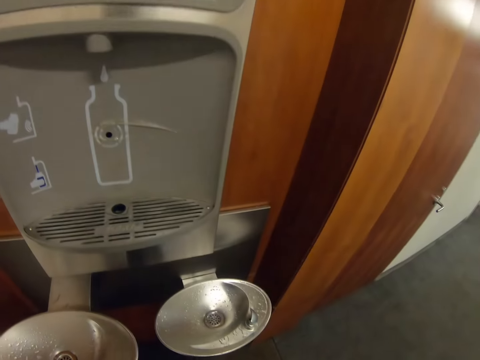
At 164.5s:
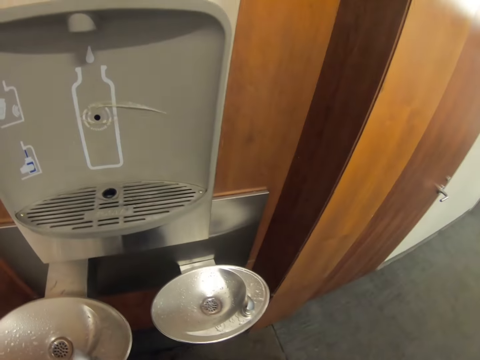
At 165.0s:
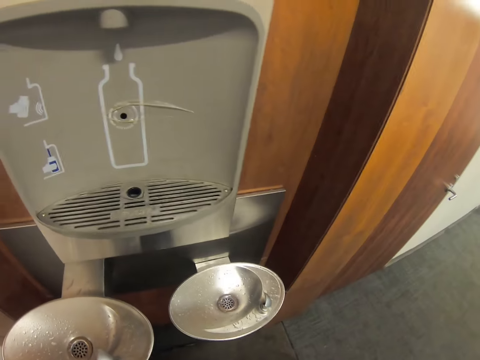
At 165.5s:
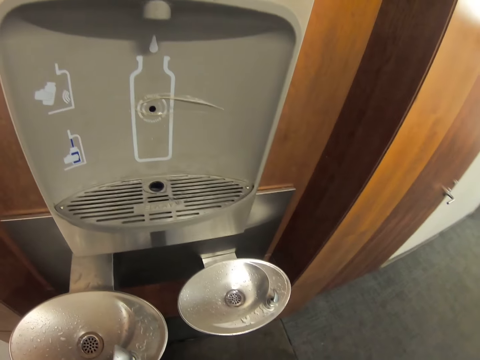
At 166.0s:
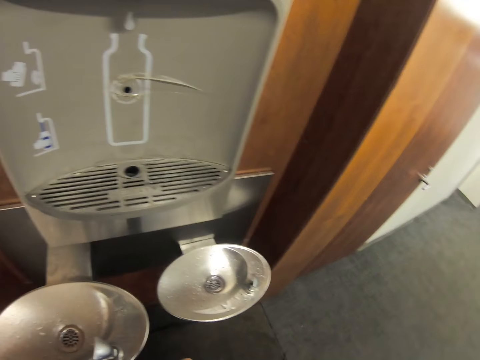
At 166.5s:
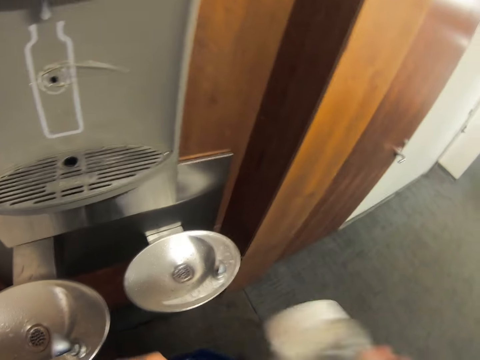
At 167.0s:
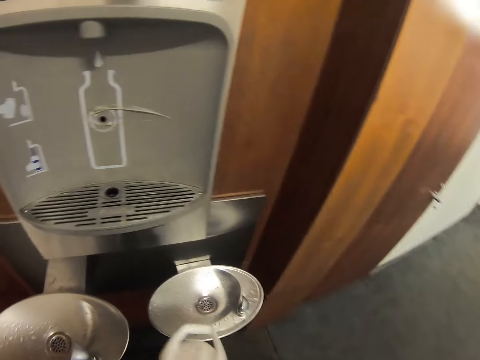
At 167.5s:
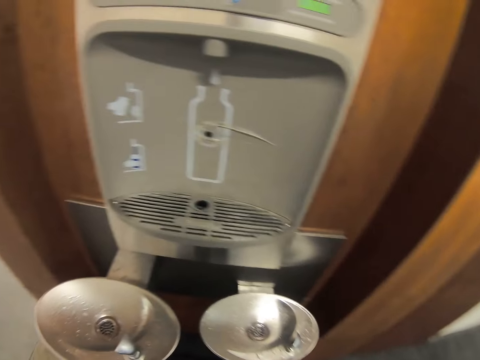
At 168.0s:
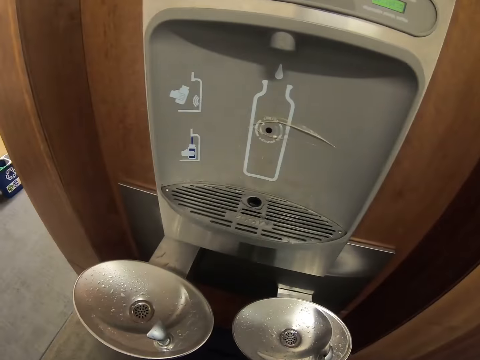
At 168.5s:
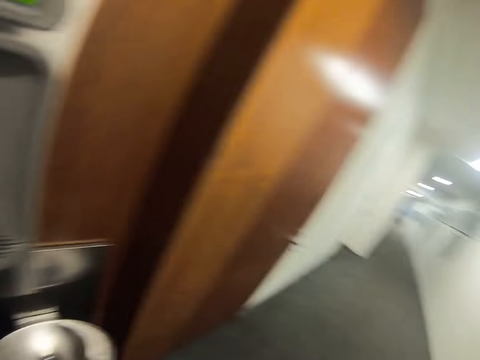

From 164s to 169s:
The camera wearer opens a water bottle.

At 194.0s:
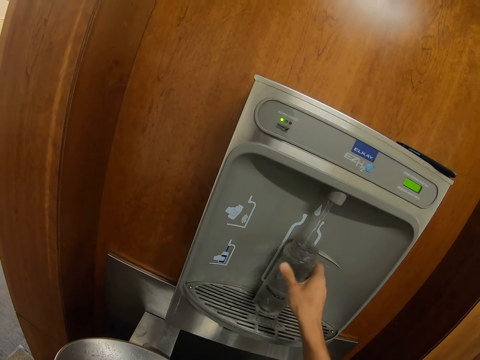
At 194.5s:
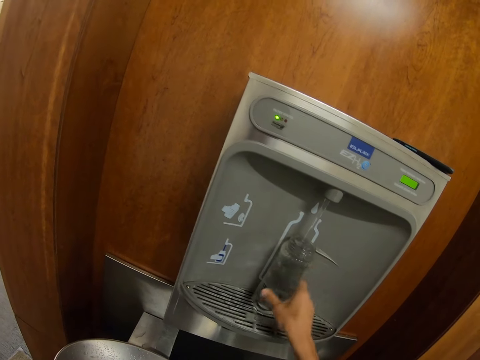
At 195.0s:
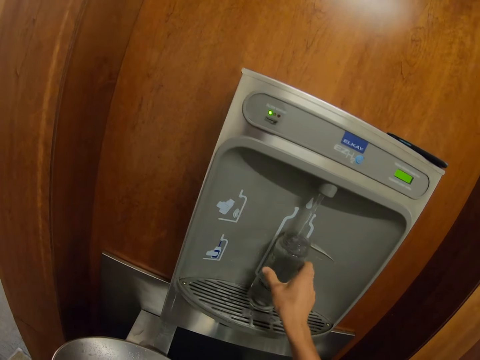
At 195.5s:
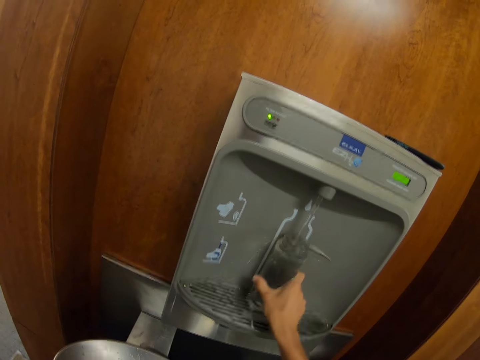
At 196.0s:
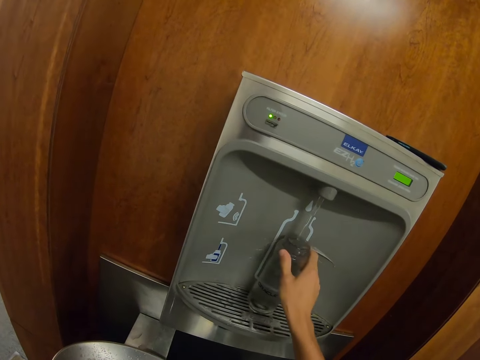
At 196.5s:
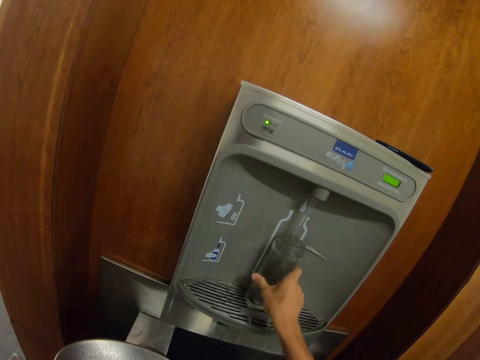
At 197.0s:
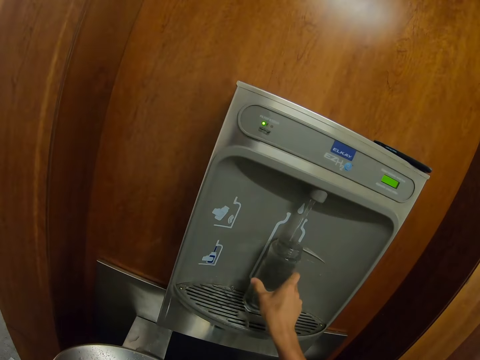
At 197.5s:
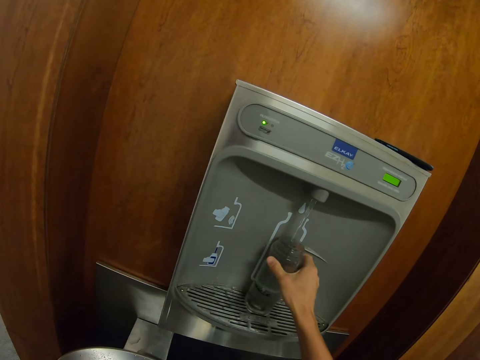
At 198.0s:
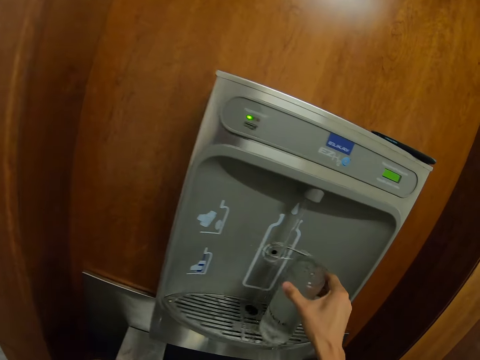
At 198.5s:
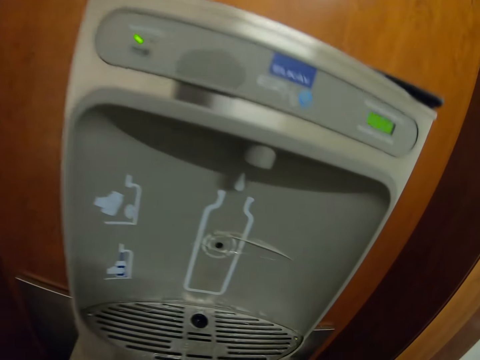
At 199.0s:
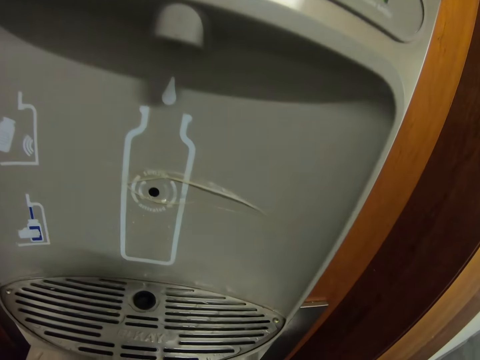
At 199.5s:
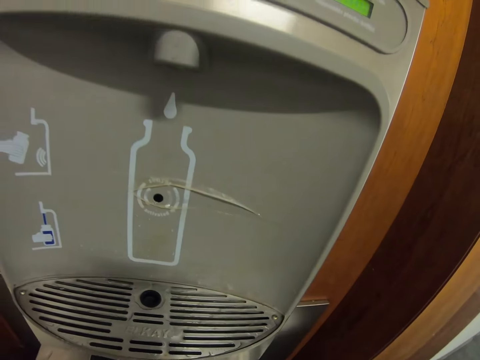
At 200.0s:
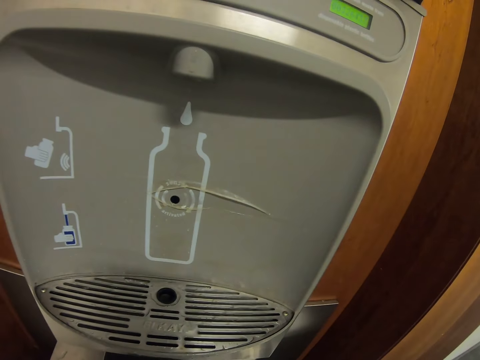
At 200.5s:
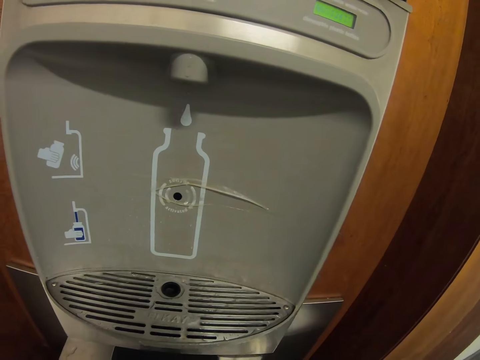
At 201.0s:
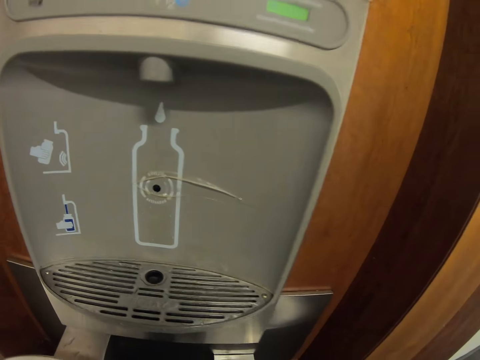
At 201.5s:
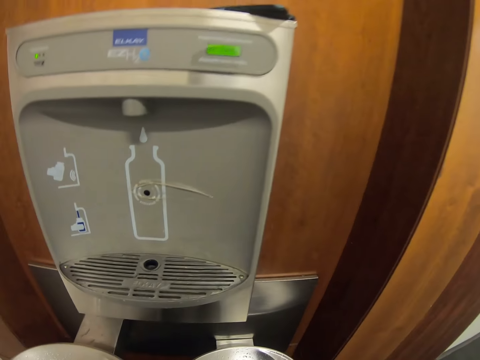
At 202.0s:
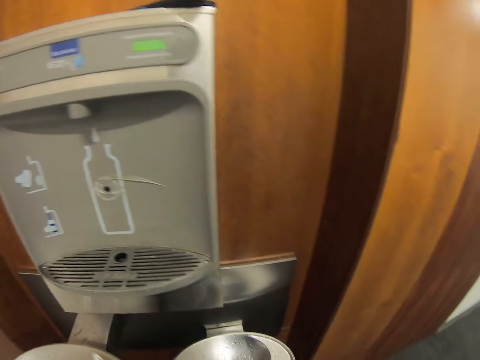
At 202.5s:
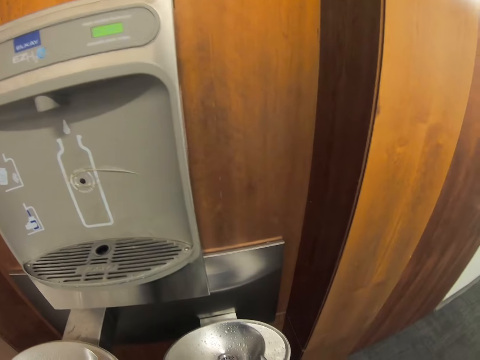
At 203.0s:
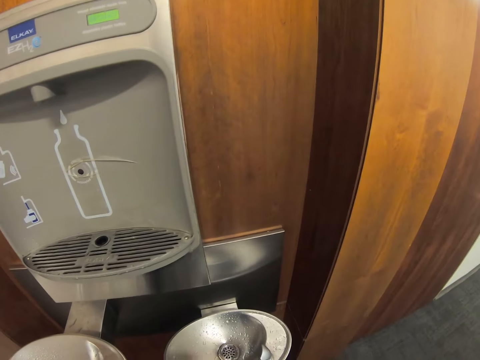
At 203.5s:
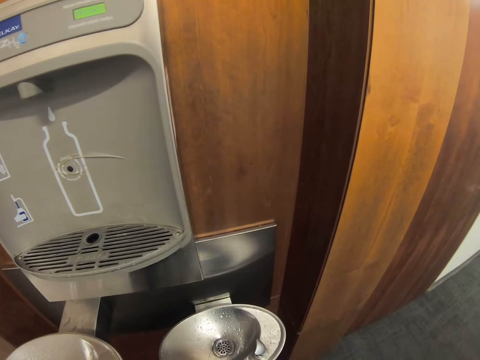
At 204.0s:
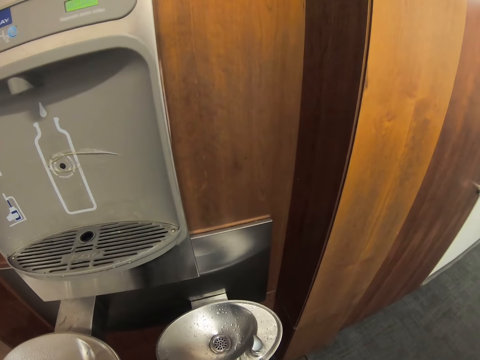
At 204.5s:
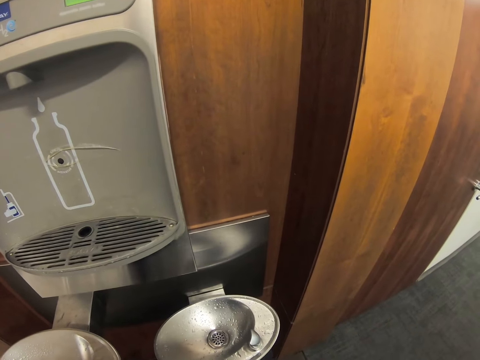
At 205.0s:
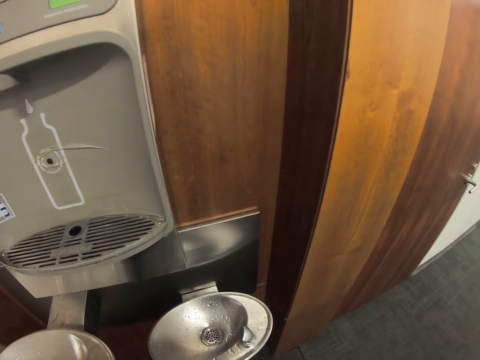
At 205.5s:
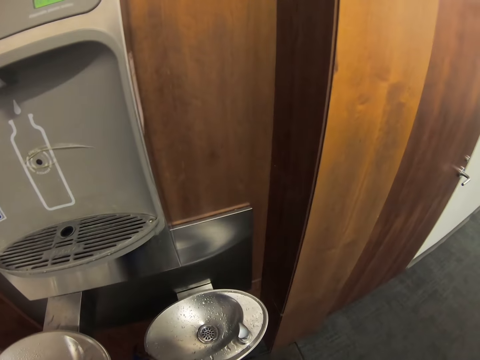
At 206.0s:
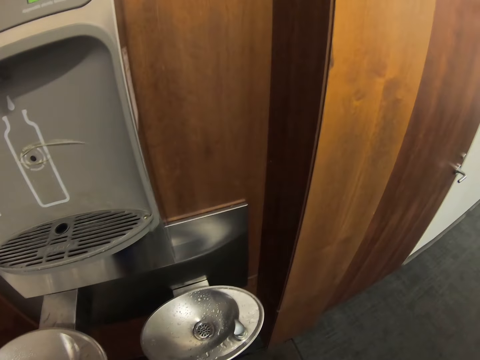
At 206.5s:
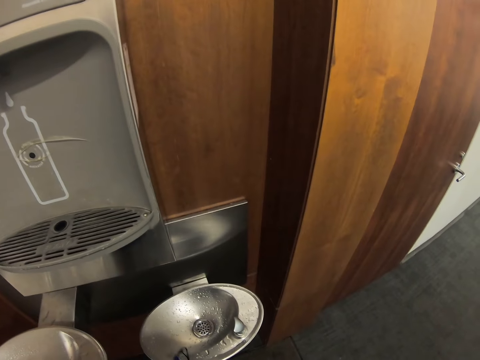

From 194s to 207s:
The camera wearer rubs the bottle. They take the water bottle from the dispenser.

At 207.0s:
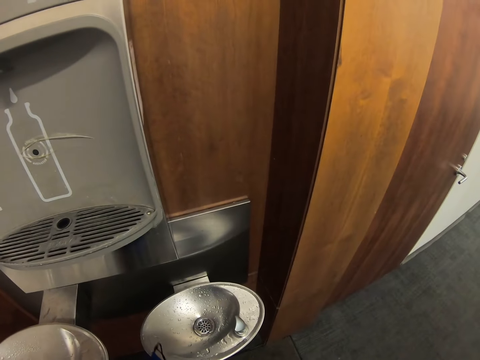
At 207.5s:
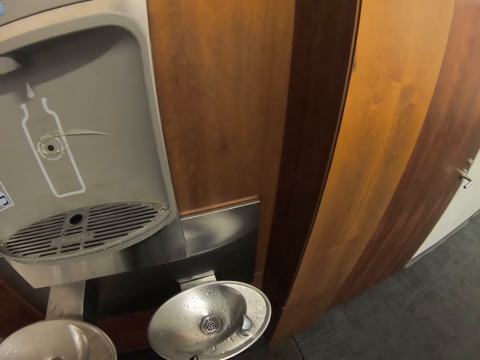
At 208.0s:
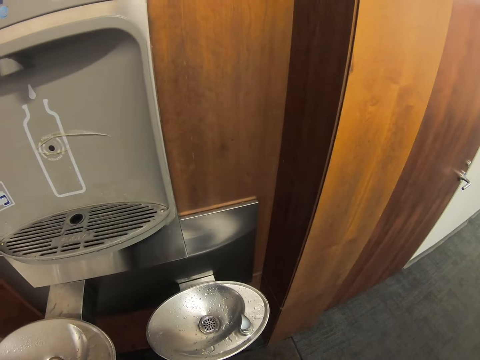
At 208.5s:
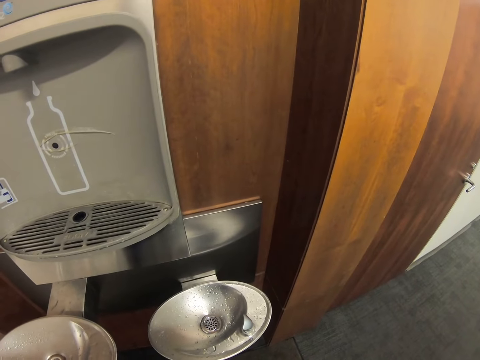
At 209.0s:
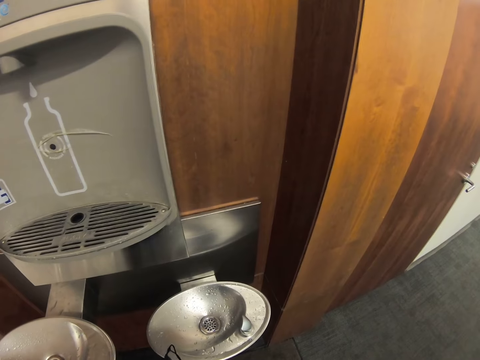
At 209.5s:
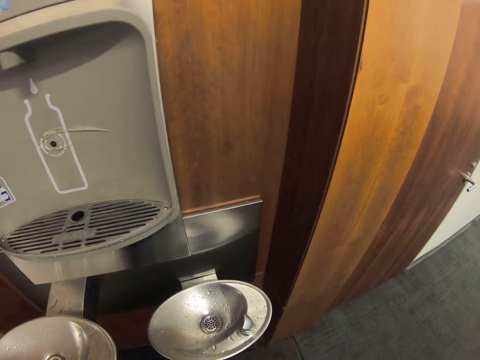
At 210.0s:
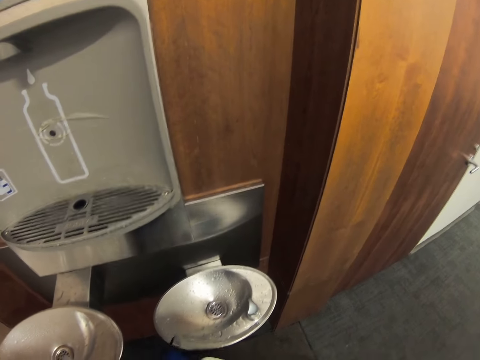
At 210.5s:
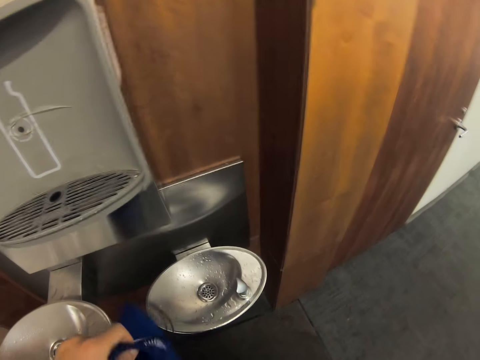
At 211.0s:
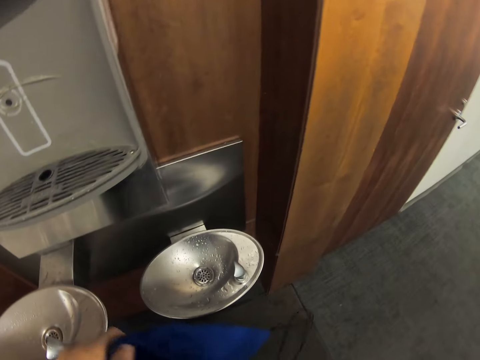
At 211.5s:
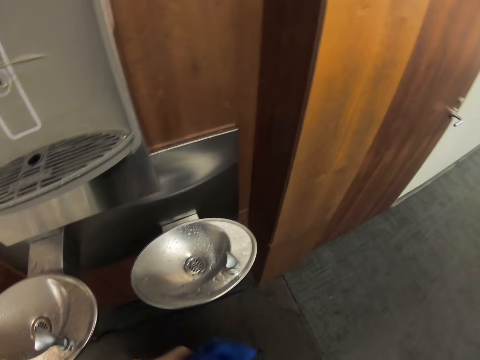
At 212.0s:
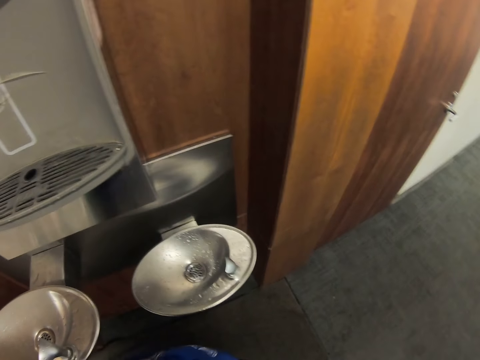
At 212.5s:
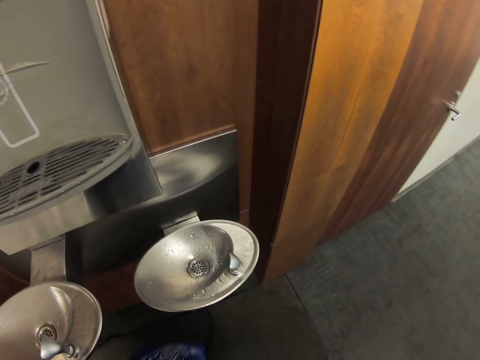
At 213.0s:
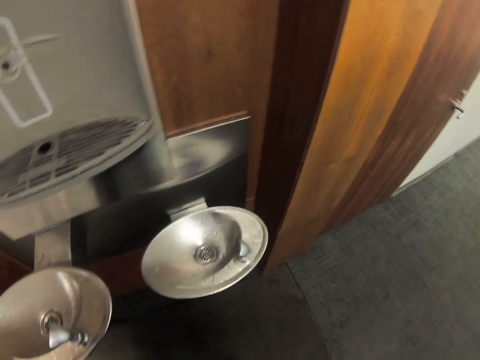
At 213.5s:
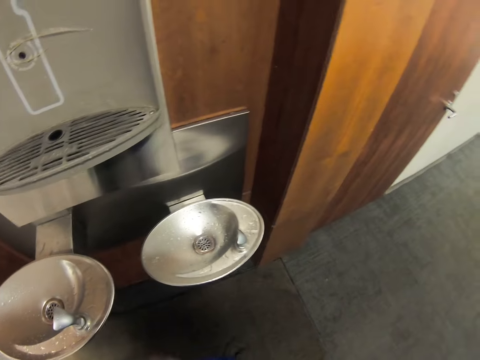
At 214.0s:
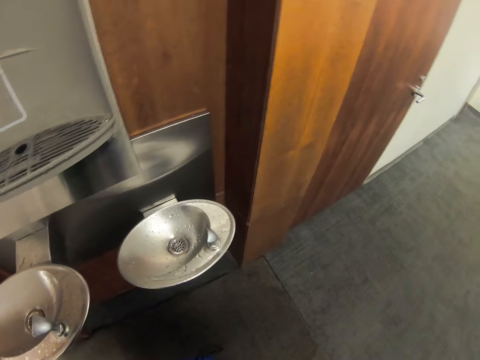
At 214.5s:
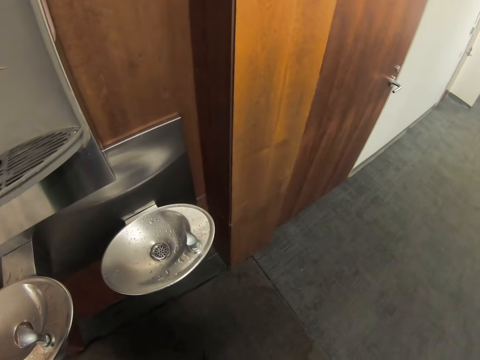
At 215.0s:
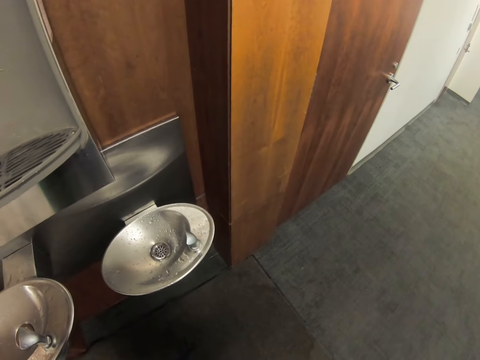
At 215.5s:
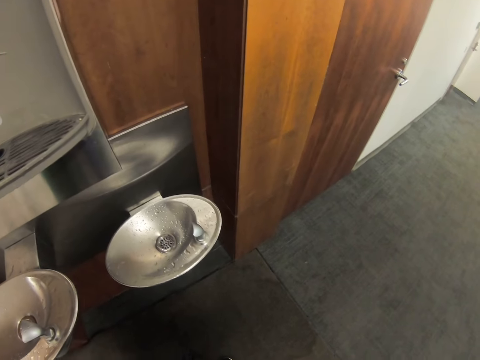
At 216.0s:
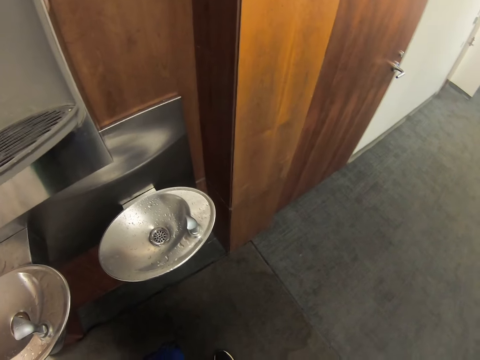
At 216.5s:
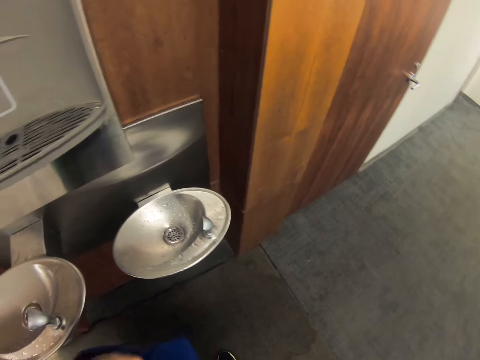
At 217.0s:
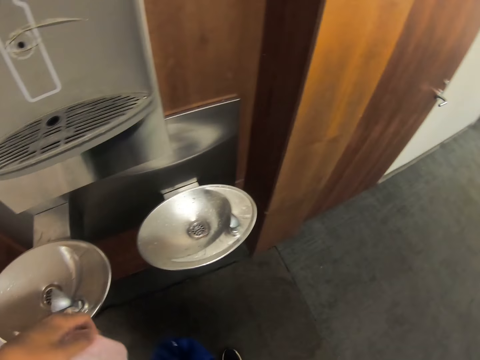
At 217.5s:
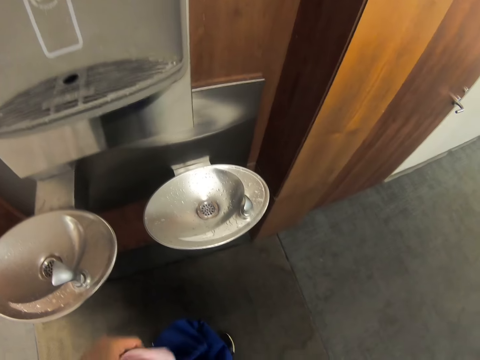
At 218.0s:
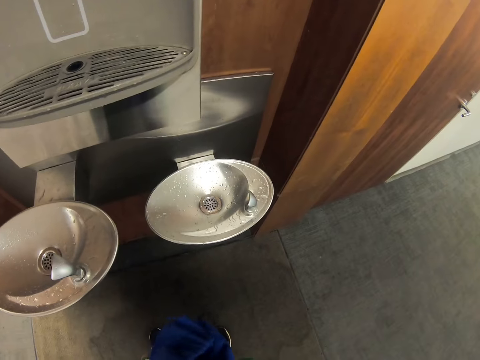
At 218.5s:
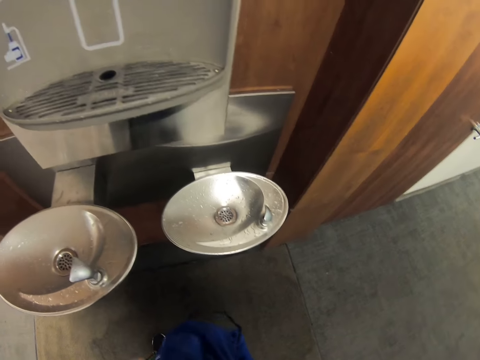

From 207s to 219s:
The camera wearer drinks water. They put the bottle in the bag.
